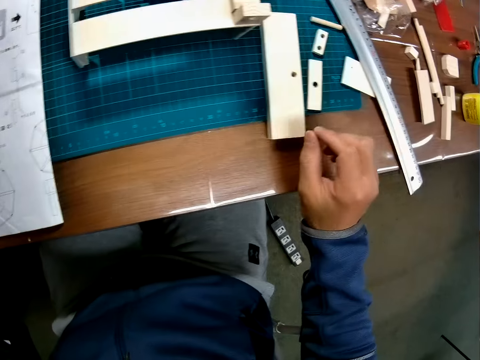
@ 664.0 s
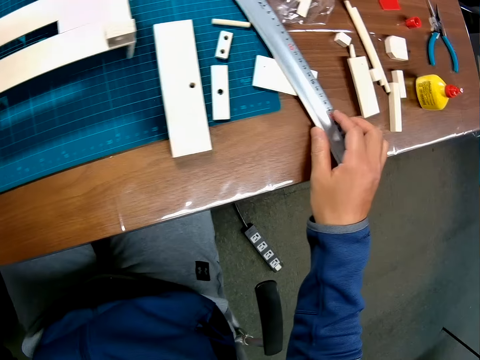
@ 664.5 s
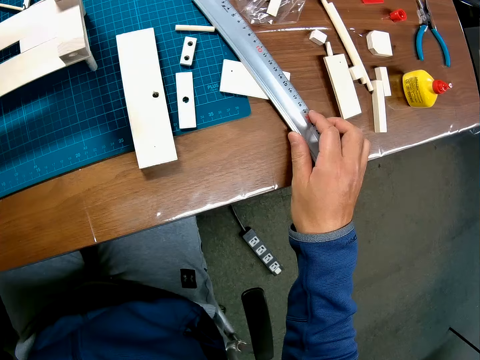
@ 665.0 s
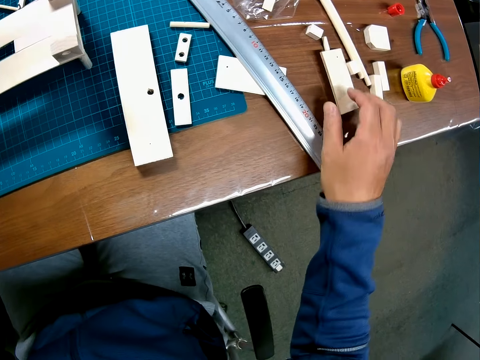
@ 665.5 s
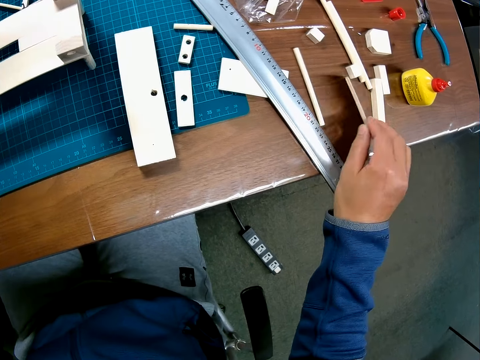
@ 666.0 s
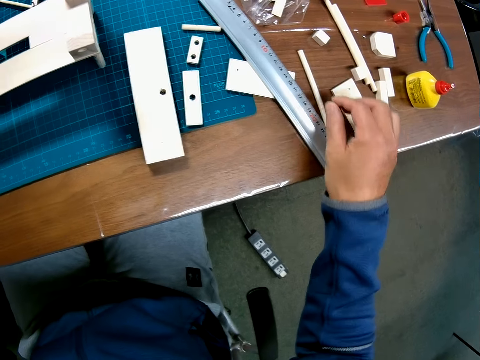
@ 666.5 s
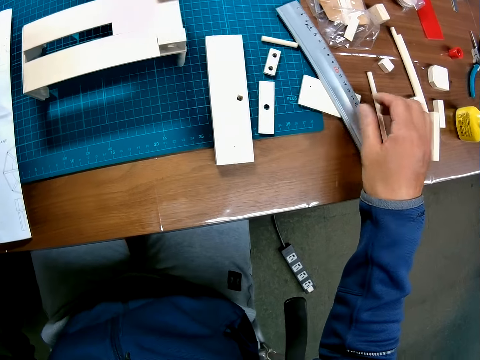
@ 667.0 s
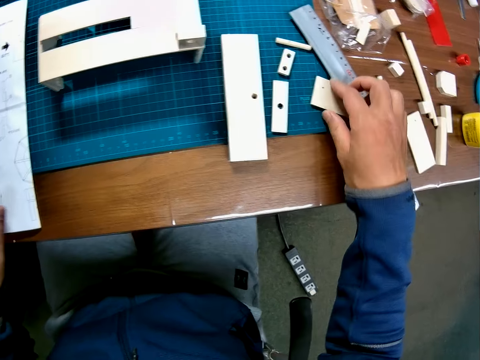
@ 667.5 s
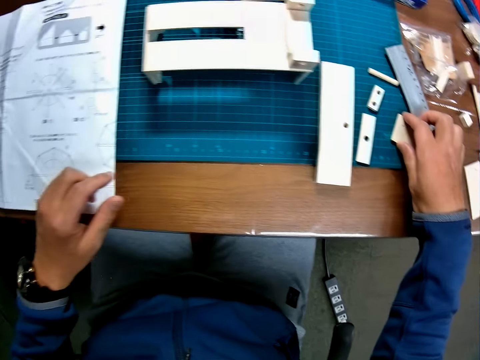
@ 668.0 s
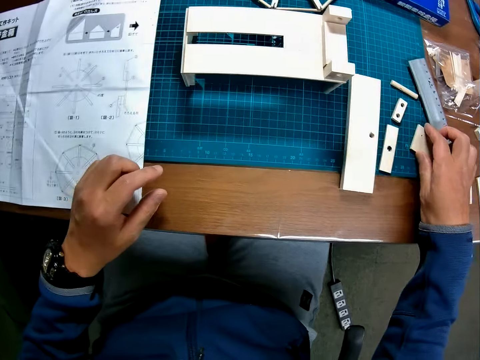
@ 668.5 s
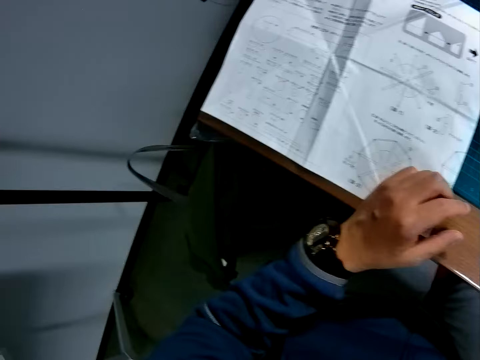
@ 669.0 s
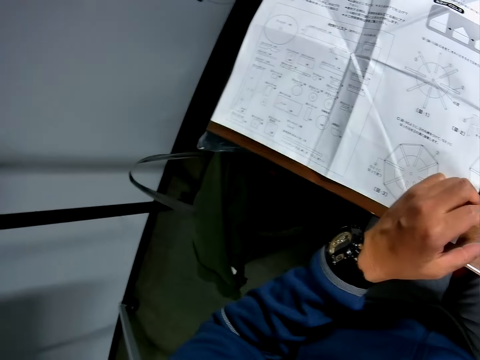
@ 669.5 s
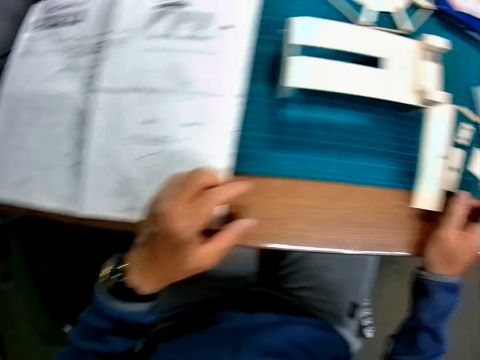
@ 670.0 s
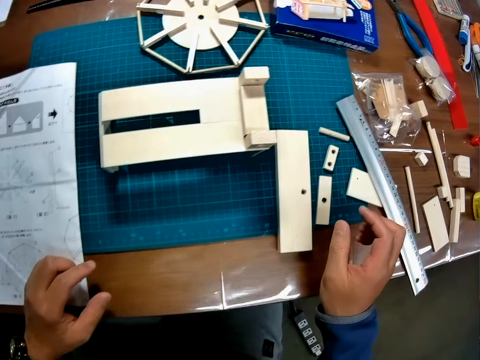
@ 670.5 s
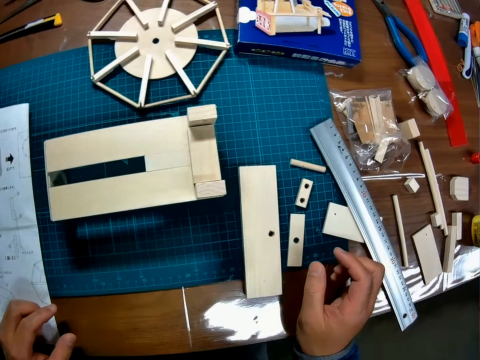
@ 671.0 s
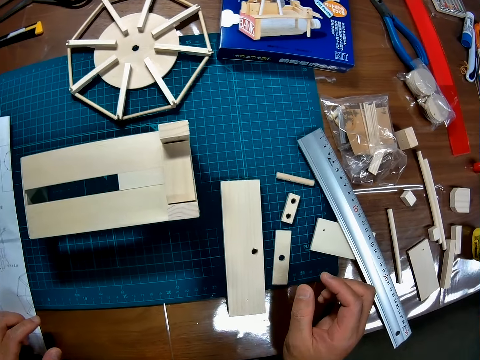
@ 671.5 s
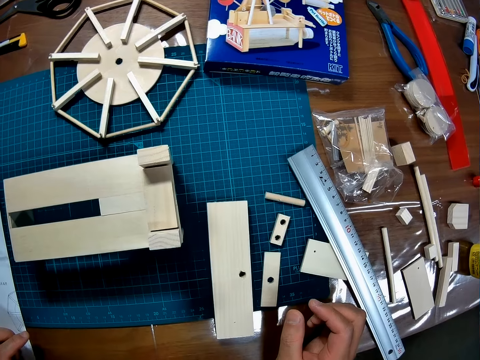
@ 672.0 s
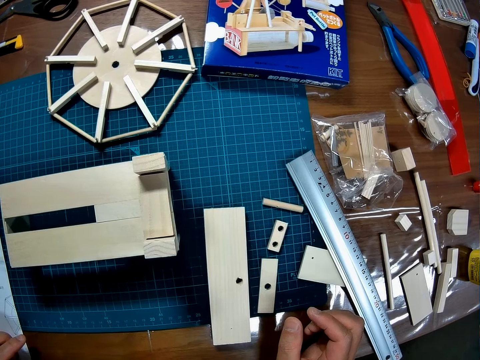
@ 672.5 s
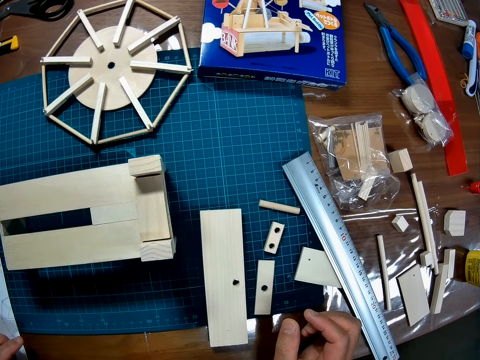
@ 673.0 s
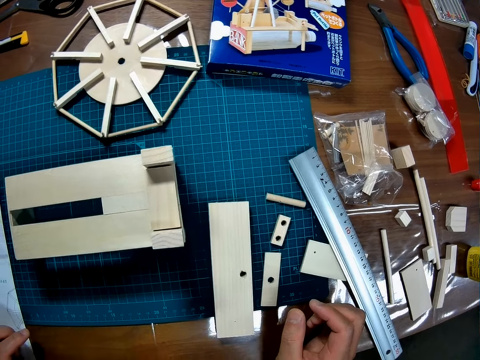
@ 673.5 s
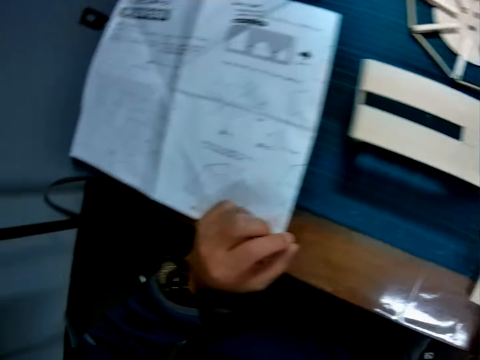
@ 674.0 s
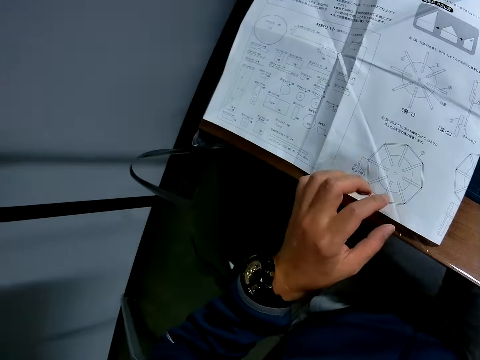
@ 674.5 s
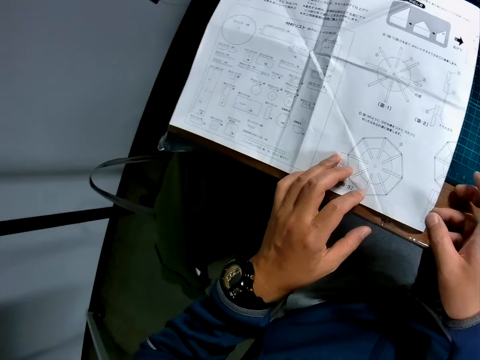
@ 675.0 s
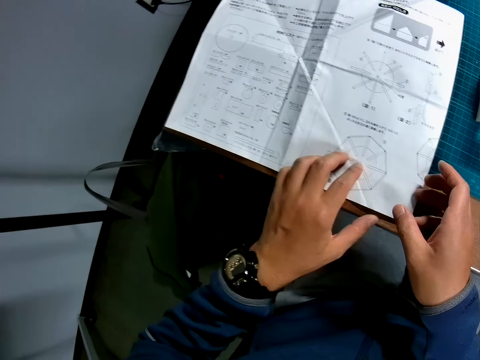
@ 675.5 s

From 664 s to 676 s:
The camera wearer touches the ruler. They touch the art piece. They look around the table.

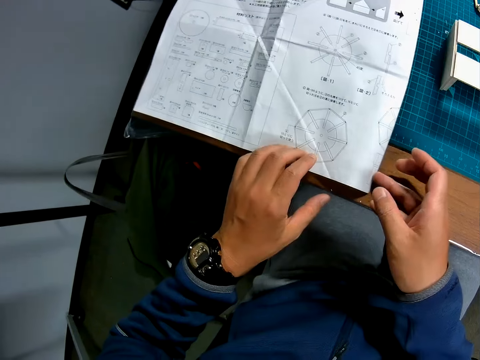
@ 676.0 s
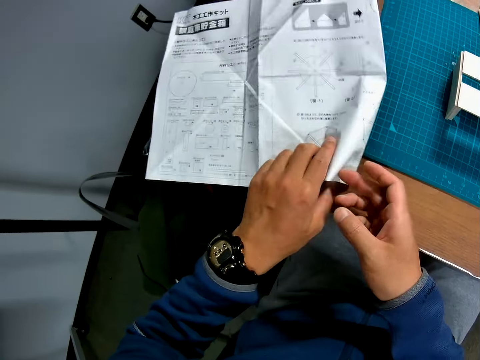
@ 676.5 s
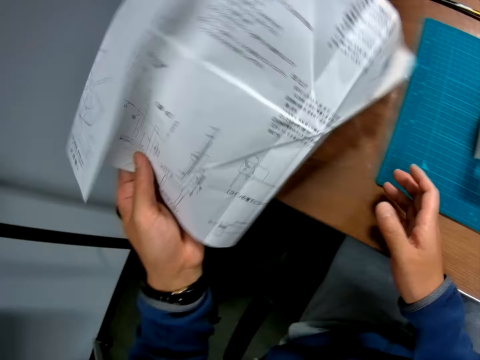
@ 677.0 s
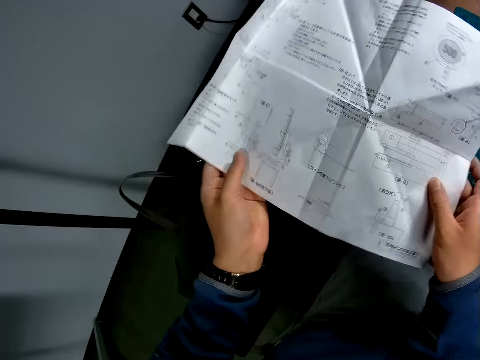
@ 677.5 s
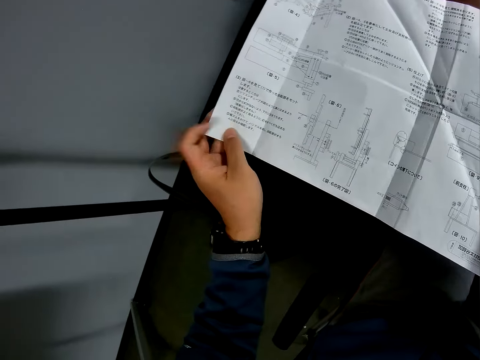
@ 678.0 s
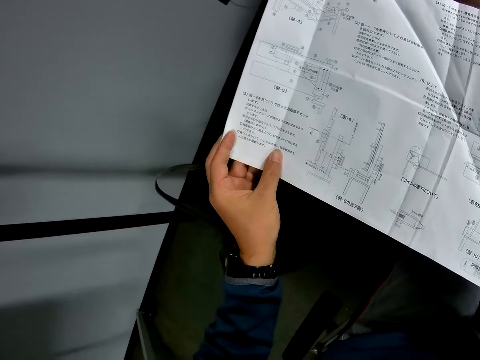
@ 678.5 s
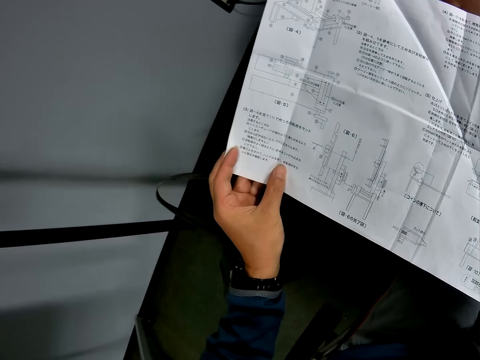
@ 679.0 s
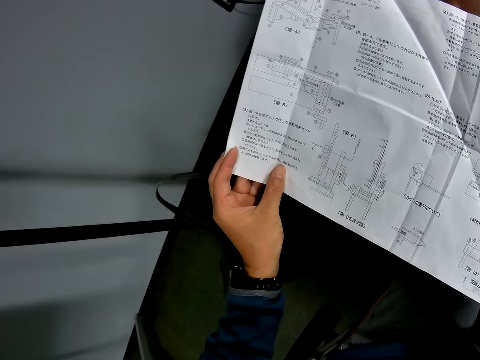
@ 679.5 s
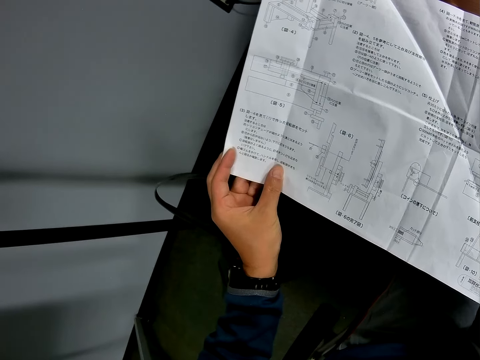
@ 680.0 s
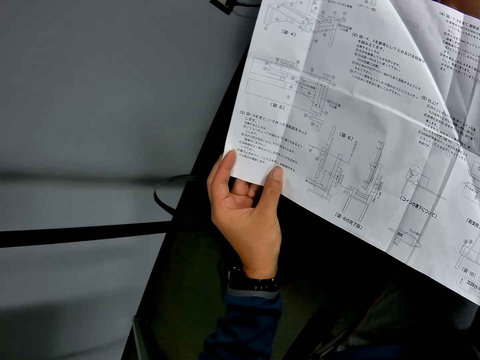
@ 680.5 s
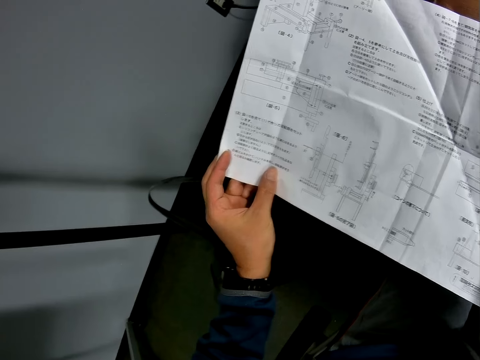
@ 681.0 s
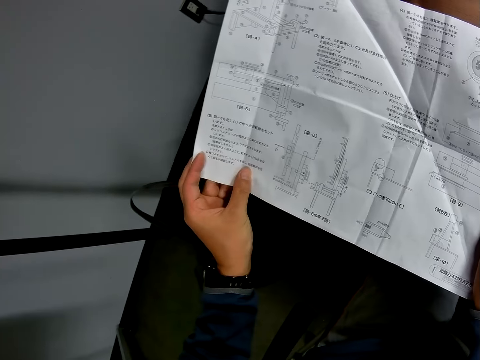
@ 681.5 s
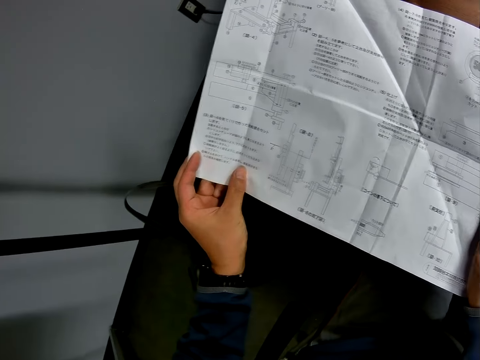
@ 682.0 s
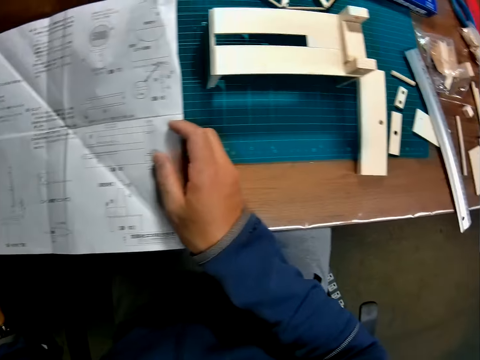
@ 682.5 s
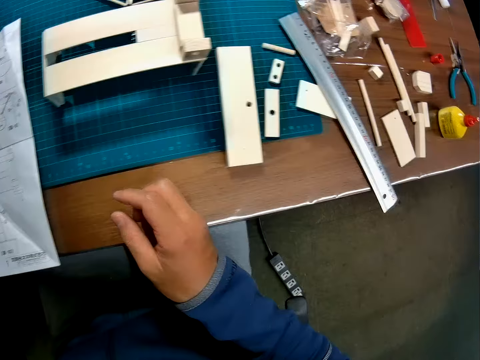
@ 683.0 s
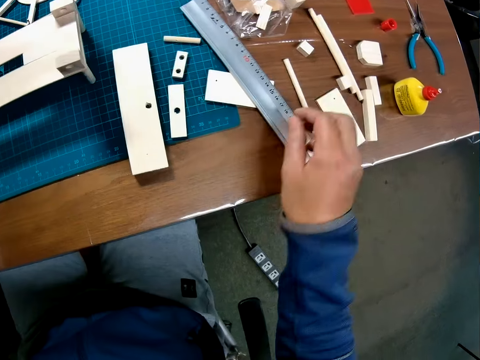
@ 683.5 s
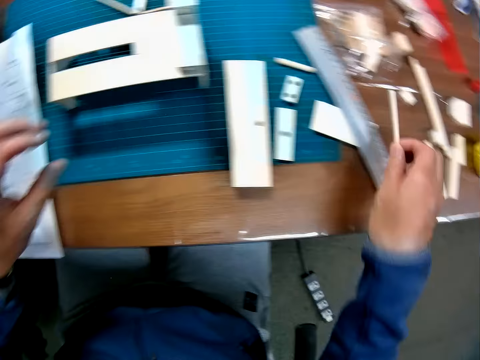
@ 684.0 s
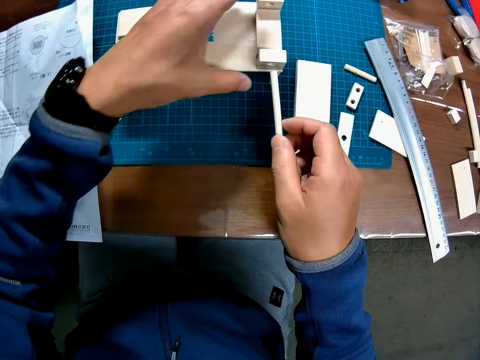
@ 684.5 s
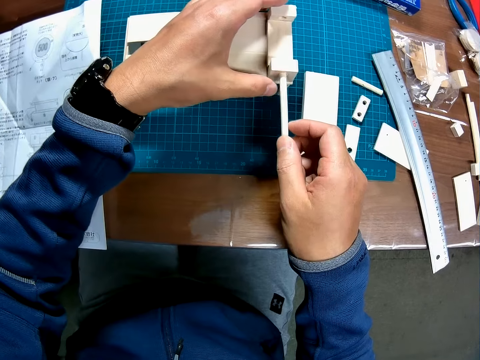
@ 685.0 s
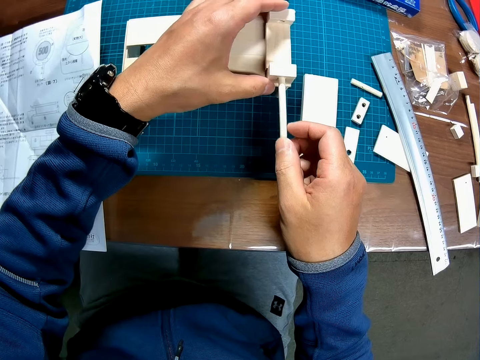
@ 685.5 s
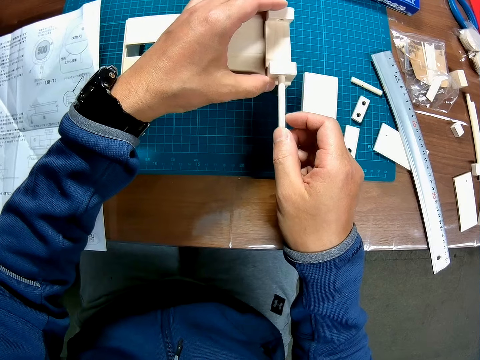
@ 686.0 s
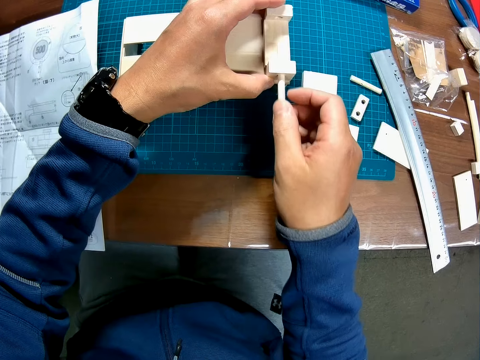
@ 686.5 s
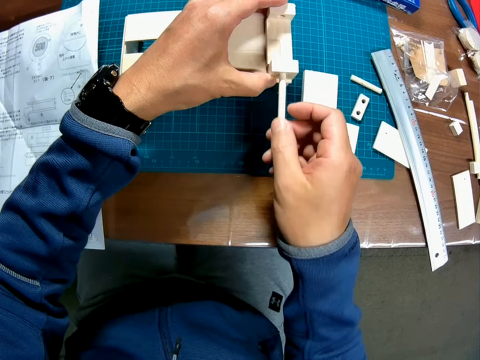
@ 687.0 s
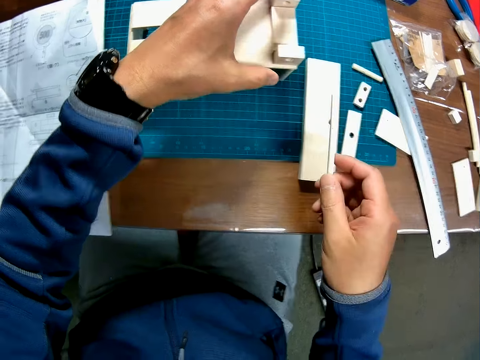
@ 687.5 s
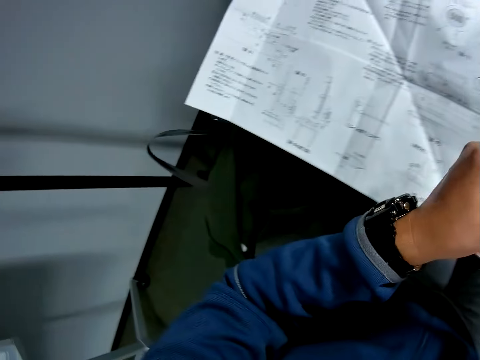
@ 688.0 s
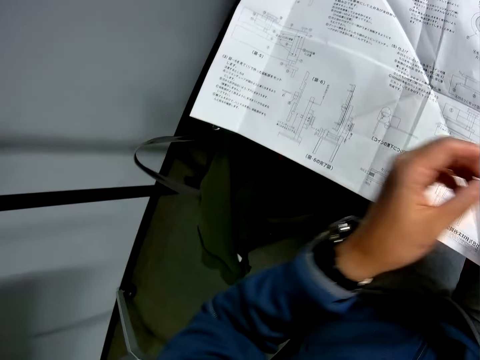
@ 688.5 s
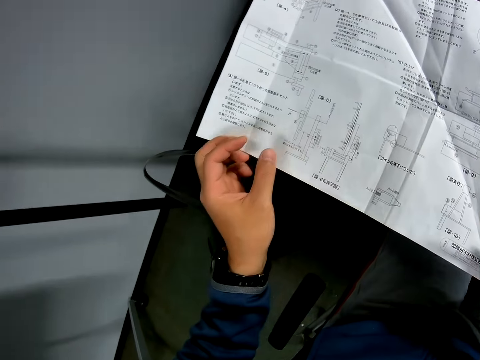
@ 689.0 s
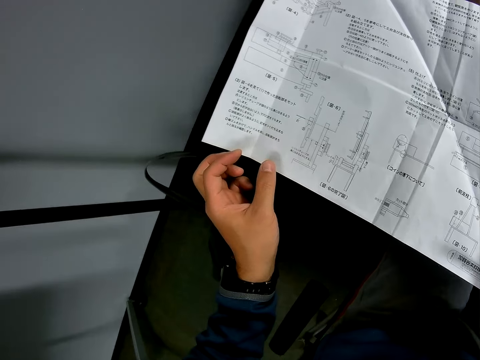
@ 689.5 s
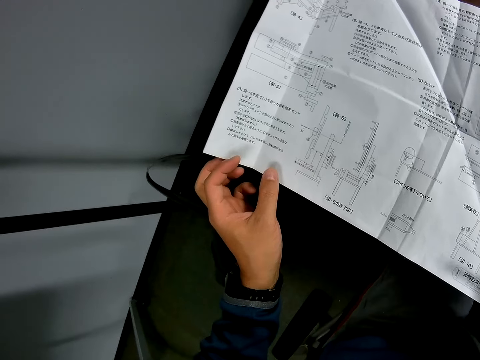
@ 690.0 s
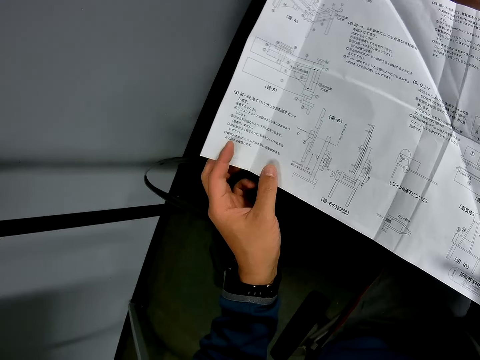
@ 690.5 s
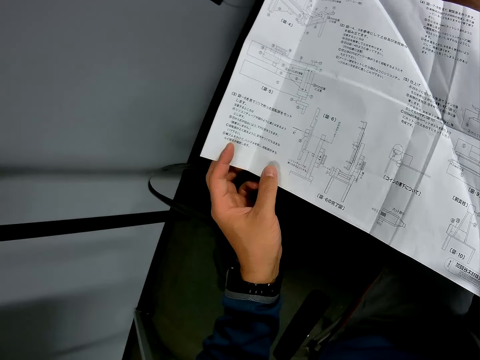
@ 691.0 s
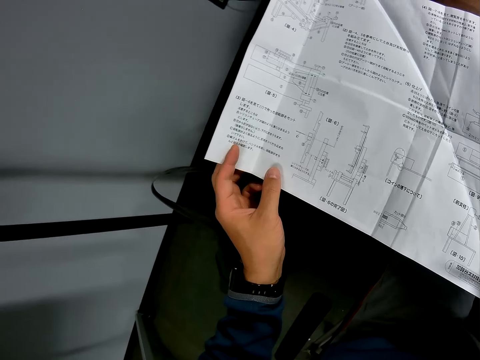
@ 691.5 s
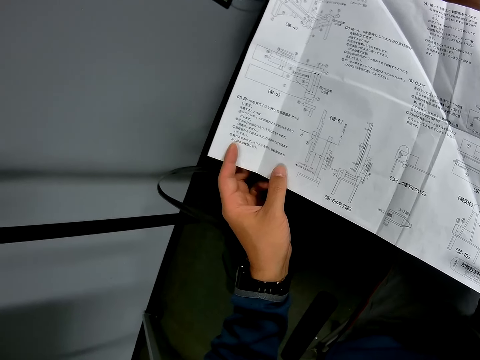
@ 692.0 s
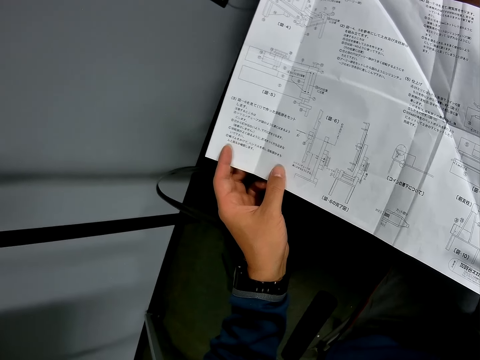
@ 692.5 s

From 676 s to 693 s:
The camera wearer turns over the leaflet or paper. He picks up the paper. He holds the paper with his hands. He reads the paper. He puts the paper on the table. He picks up a piece of wood or art piece from the table with his right hand. He holds the half-formed wooden mechanical model with his left hand. He inserts the piece of wood into a hole in the half-formed wooden mechanical model. He pulls out the piece of wood from the half-formed wooden mechanical model. He holds the art piece. He holds the leaflet with his left hand. He reads the paper.
